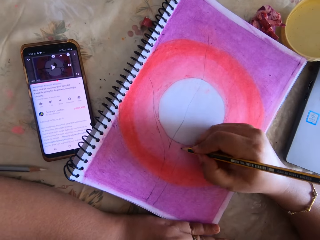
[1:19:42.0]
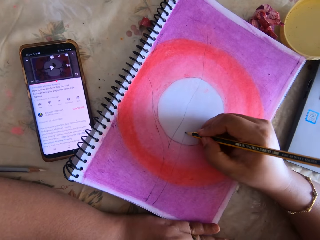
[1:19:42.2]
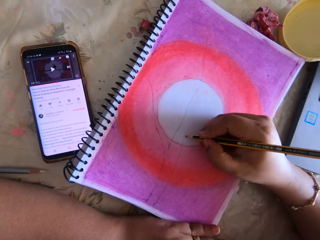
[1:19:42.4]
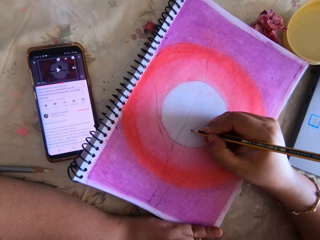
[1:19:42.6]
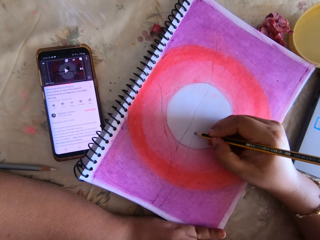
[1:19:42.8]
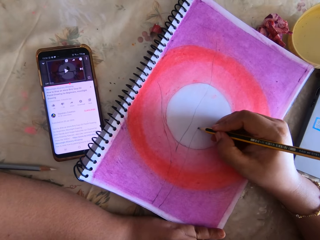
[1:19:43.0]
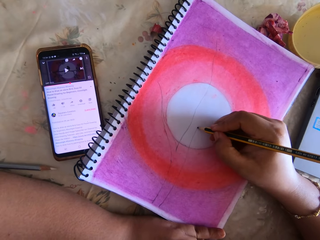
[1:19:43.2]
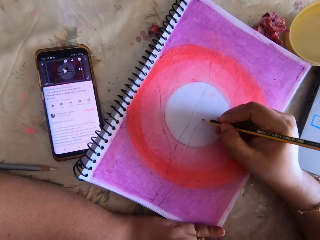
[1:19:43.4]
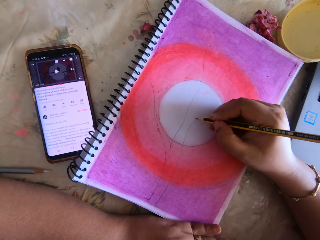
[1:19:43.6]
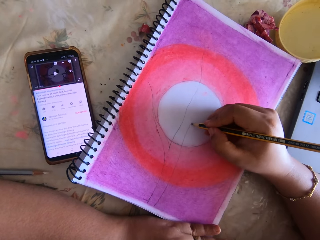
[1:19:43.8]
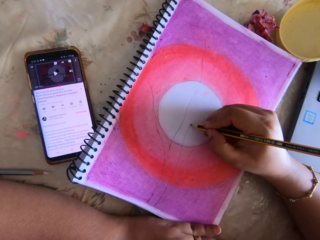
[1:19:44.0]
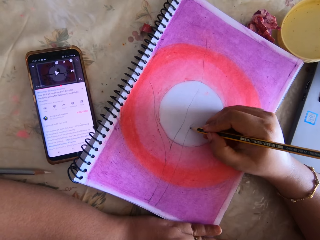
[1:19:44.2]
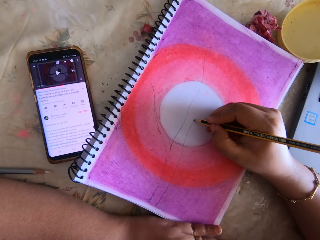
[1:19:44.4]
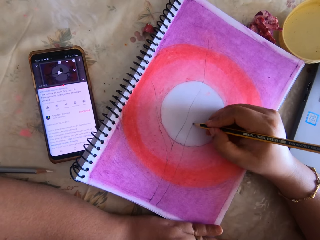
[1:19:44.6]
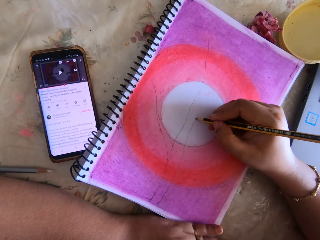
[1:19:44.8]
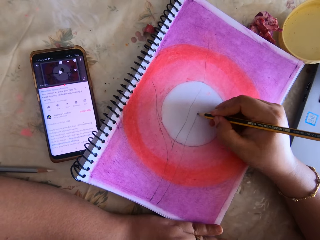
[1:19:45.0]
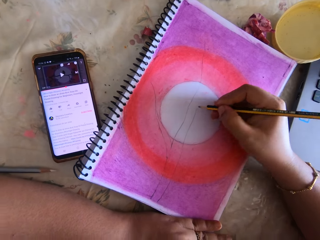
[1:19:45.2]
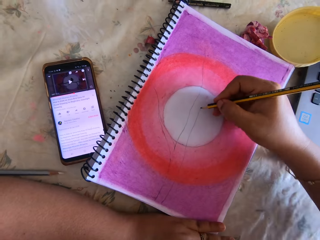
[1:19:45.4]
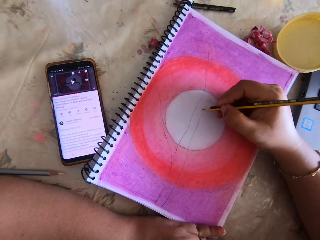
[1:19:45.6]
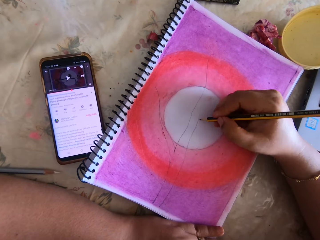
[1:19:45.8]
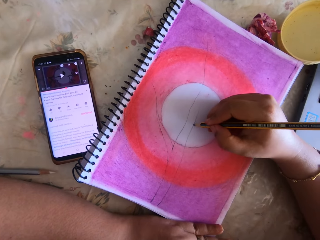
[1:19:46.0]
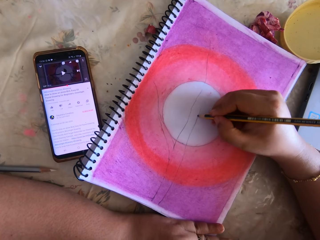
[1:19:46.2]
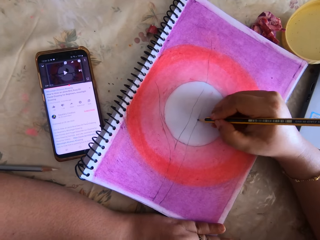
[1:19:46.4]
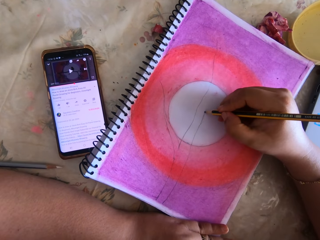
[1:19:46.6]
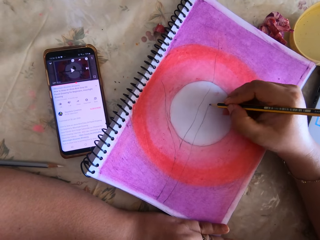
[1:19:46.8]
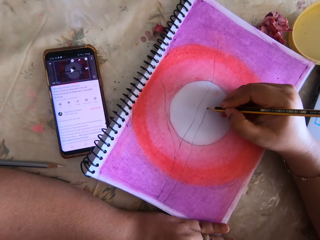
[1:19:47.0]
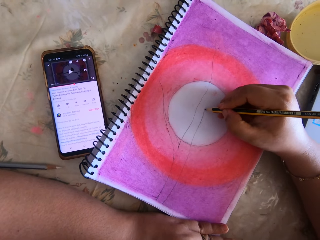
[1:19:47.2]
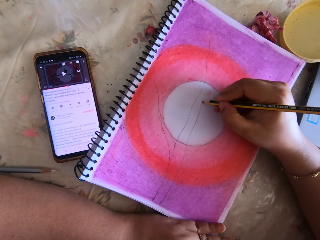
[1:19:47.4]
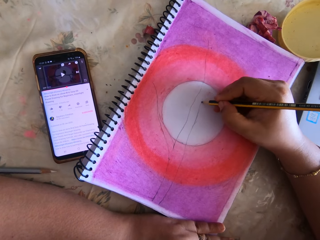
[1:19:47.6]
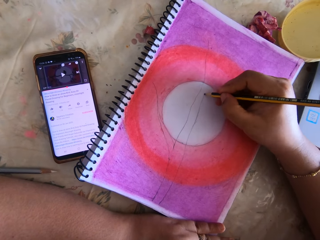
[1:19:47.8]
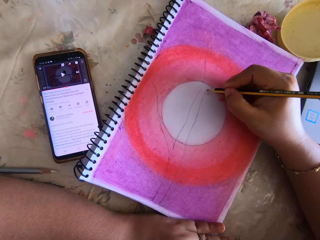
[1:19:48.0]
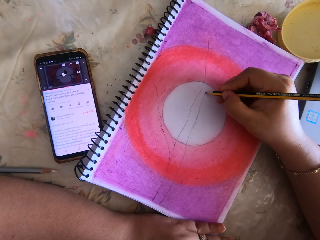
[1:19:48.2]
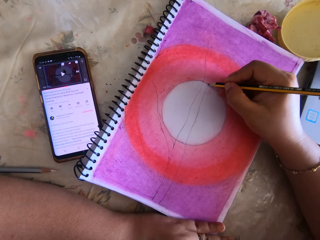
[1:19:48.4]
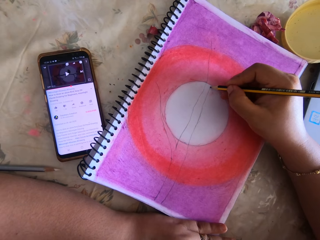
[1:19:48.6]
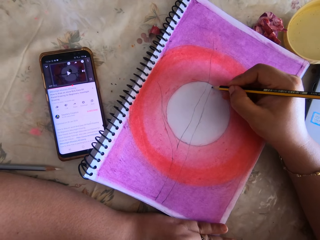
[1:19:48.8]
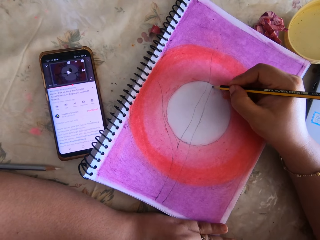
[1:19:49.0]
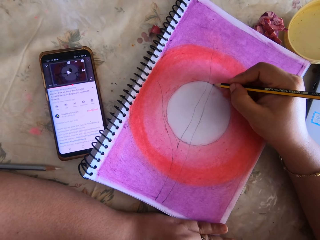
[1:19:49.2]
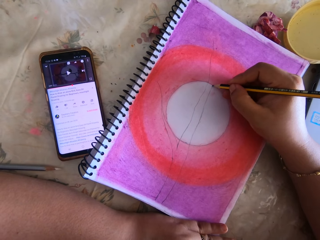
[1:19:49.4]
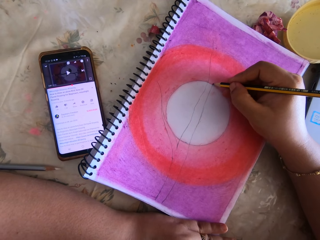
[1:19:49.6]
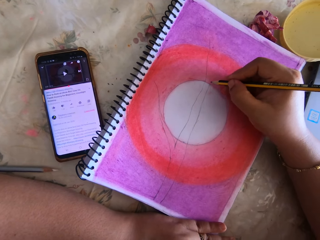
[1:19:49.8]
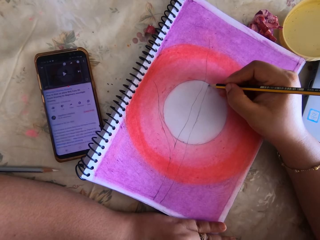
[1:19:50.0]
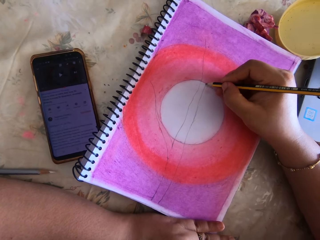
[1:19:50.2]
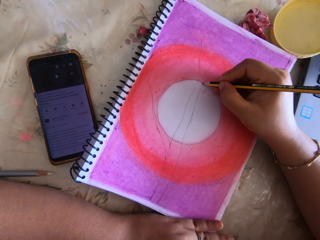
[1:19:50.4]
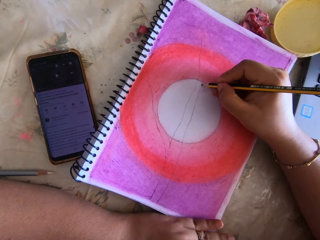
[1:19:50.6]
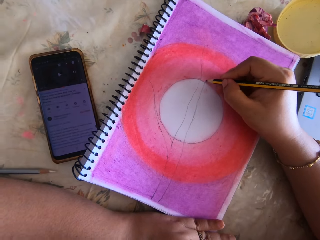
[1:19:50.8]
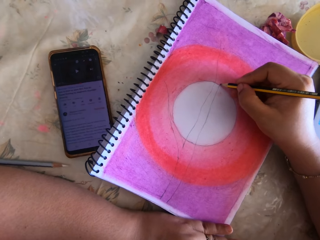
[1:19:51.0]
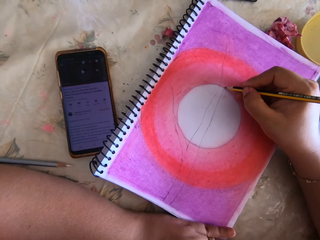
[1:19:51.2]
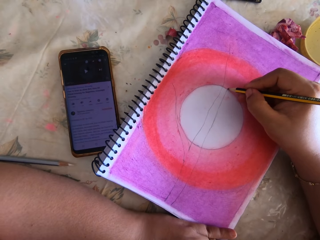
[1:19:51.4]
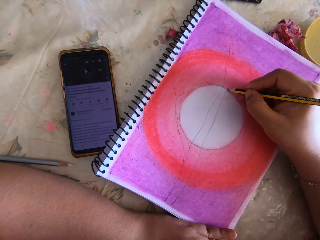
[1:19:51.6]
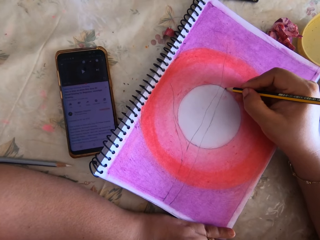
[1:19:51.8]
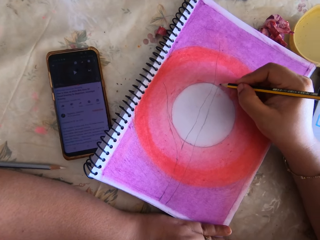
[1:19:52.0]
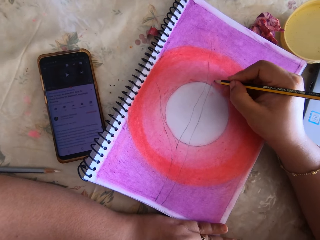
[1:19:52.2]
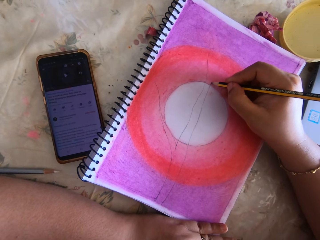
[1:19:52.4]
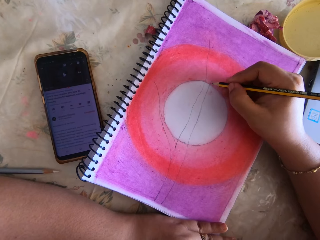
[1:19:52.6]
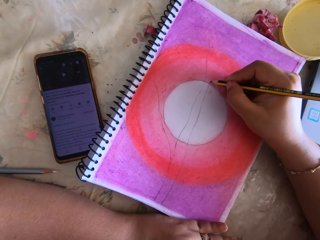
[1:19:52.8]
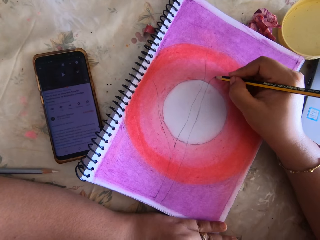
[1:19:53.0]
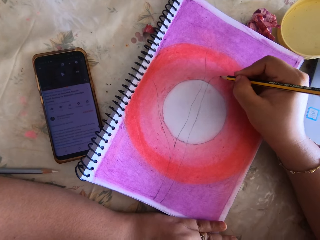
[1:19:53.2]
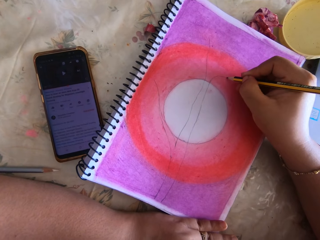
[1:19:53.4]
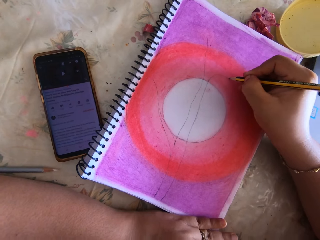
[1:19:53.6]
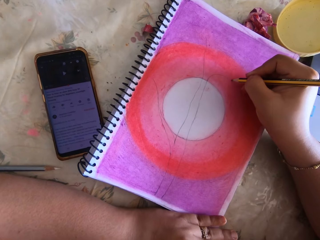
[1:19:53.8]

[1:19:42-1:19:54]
The camera wearer draws using a pencil. They write.

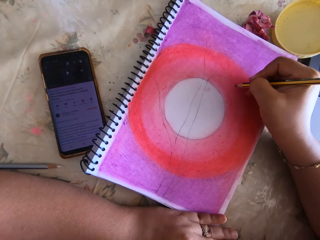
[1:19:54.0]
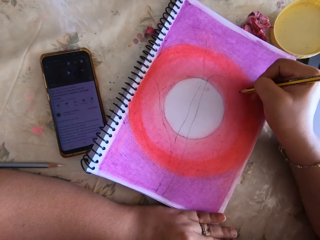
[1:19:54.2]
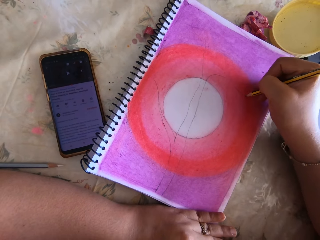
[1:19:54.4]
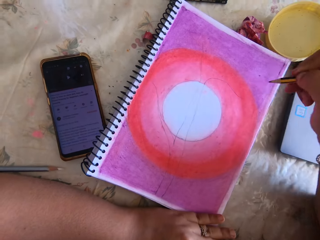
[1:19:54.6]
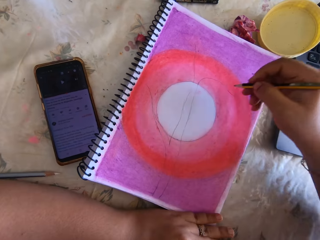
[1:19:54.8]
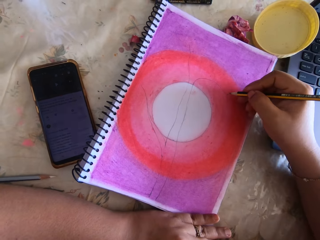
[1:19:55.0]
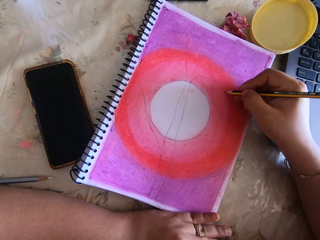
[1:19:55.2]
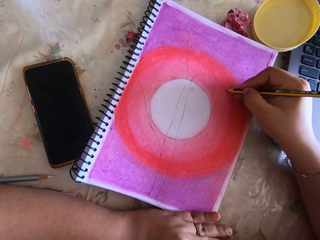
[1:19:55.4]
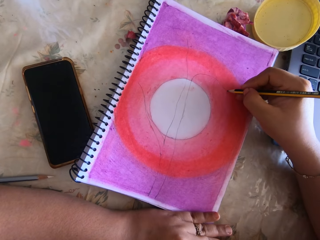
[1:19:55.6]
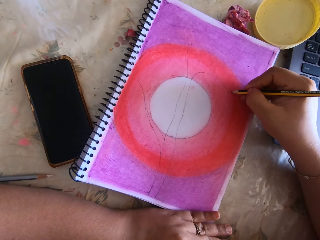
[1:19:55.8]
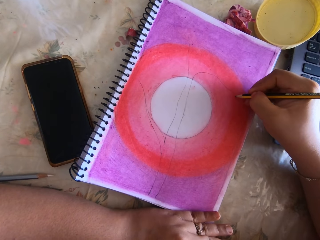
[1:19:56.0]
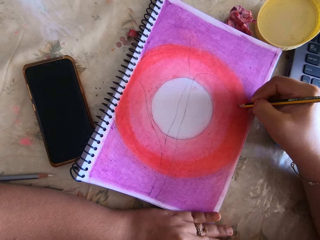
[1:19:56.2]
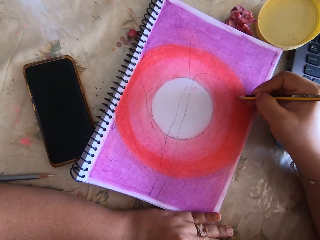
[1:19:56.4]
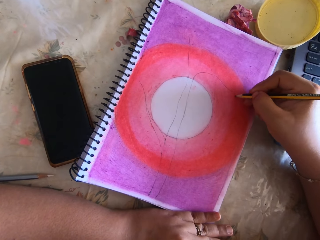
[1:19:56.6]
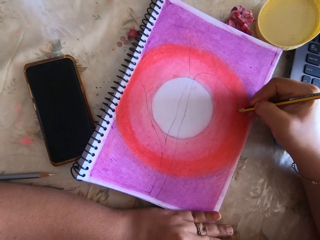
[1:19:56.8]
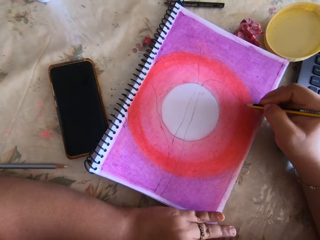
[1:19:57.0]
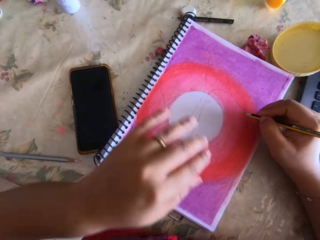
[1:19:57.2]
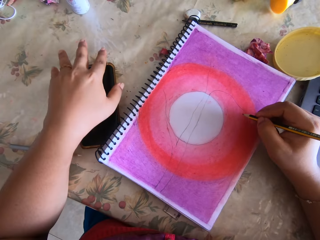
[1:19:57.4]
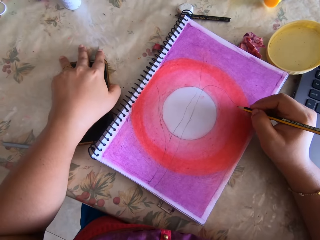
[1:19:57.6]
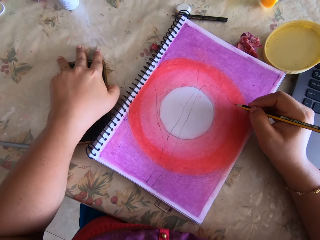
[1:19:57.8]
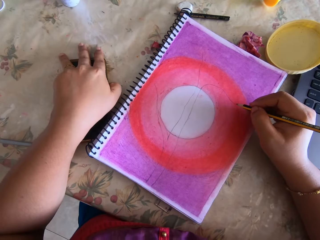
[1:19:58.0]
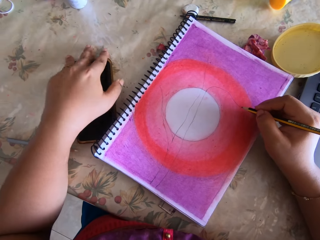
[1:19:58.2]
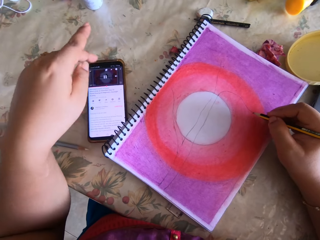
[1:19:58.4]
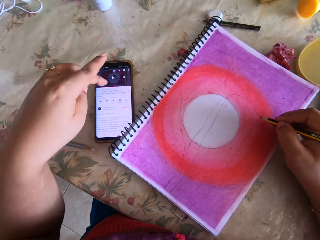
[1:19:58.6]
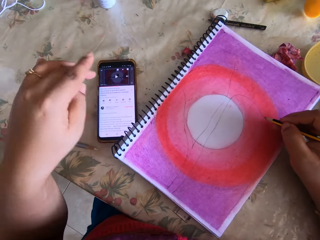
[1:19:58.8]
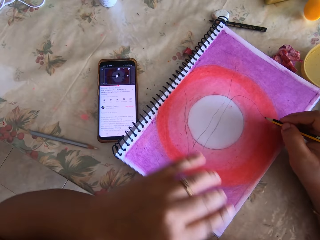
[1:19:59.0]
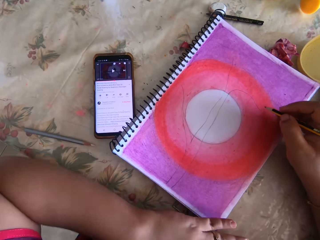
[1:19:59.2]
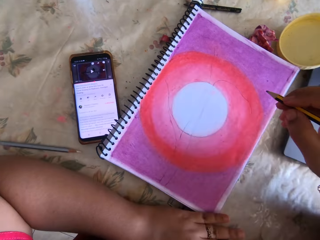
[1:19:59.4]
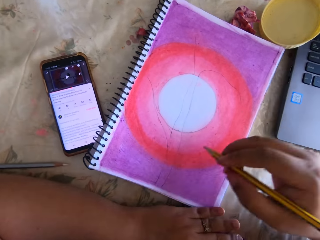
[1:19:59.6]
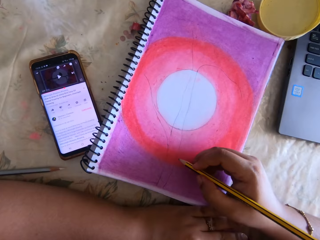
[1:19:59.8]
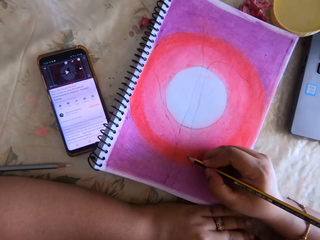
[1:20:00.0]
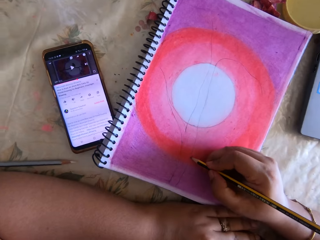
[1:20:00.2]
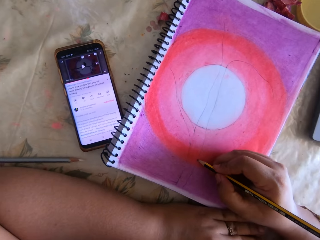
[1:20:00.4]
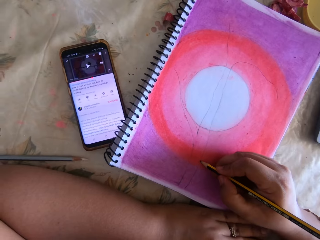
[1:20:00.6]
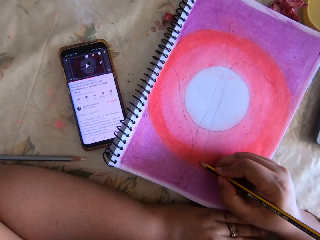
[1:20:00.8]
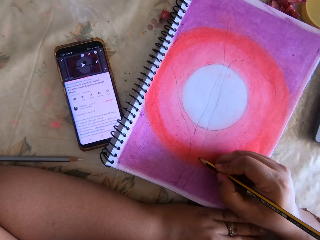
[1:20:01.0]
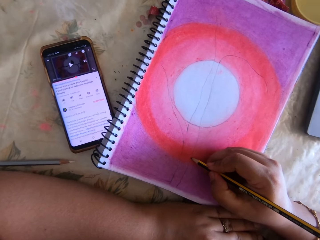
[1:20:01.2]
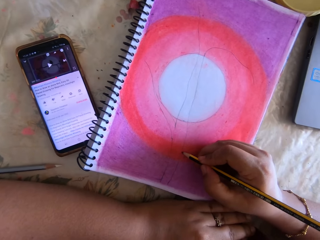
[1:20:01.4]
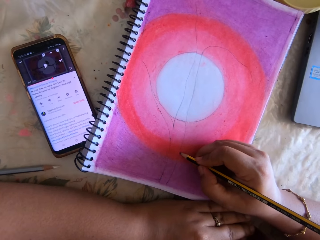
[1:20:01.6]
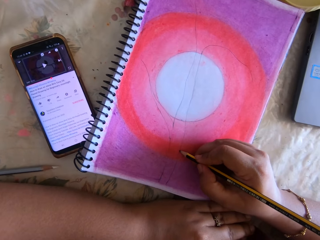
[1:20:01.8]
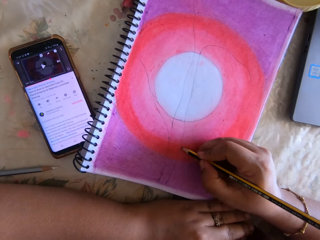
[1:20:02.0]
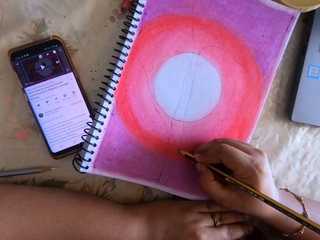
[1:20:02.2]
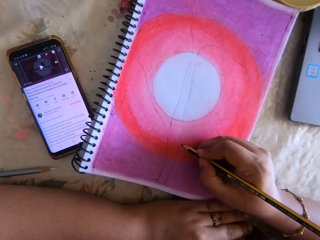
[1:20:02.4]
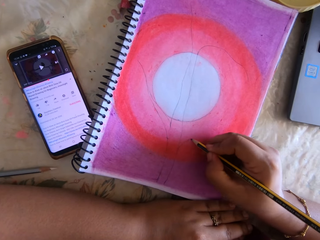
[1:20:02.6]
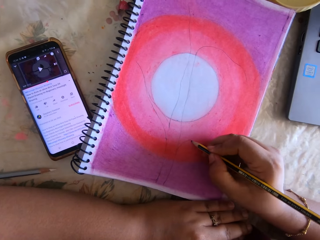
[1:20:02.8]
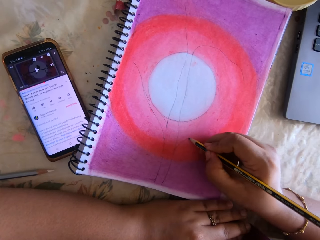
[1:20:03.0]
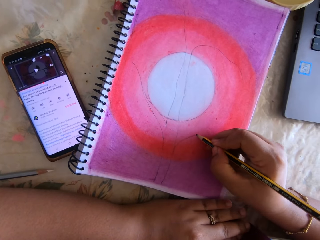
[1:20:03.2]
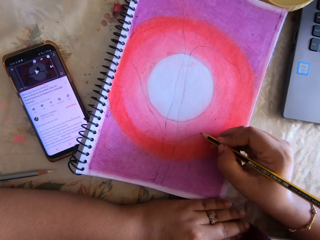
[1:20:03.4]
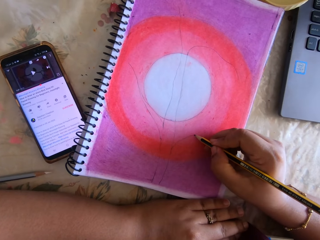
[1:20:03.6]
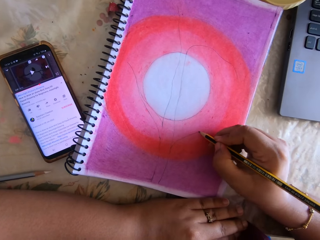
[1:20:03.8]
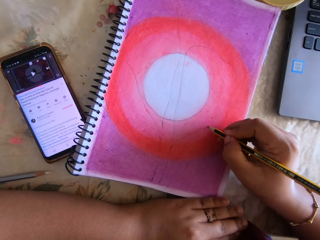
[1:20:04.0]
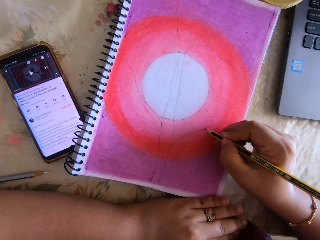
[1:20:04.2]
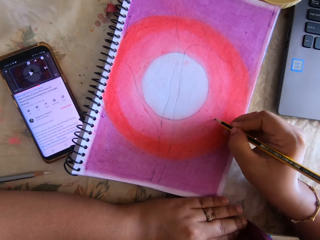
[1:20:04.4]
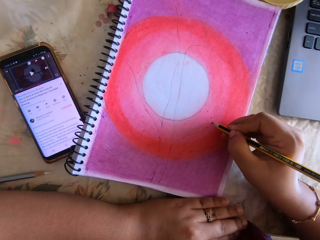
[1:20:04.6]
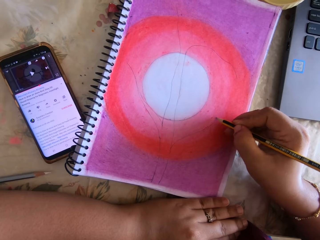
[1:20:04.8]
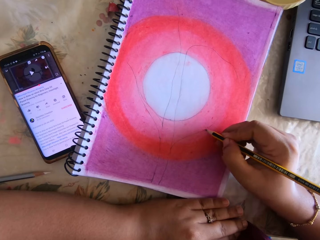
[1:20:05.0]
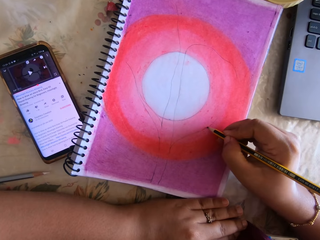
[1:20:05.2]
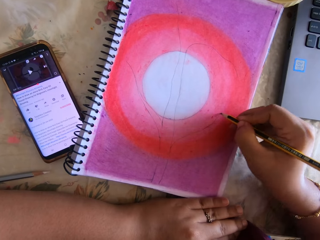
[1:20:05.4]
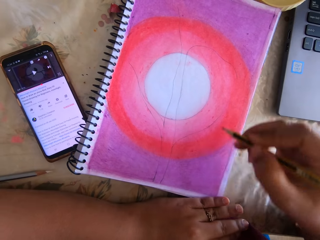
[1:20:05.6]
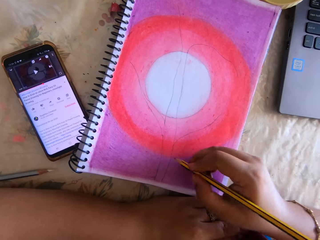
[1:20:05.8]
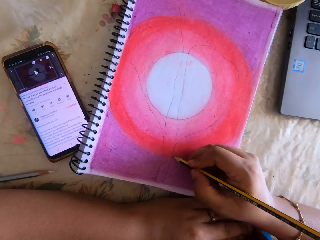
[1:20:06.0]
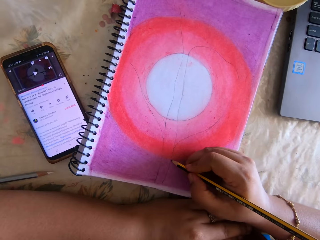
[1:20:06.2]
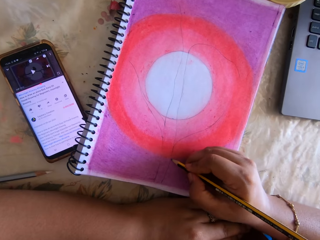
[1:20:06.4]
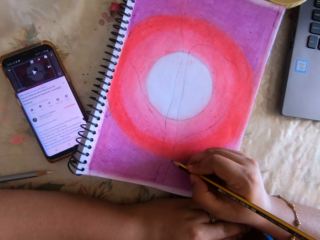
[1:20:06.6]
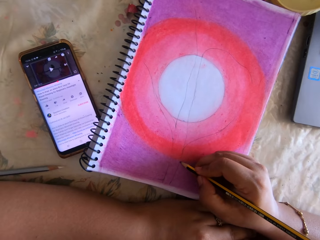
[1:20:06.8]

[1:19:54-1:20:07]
The camera wearer presses the phone. They draw using a pencil. They write.
